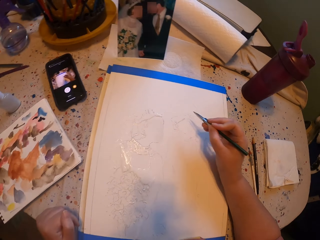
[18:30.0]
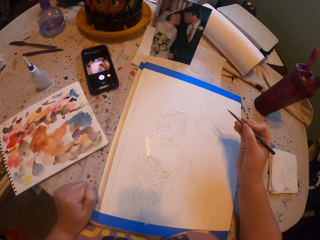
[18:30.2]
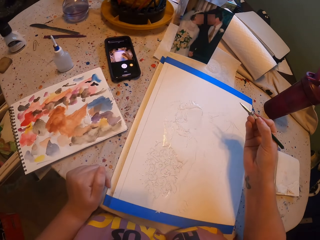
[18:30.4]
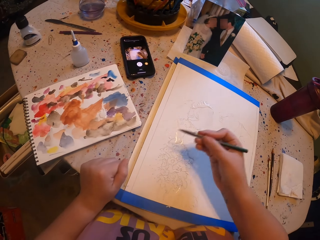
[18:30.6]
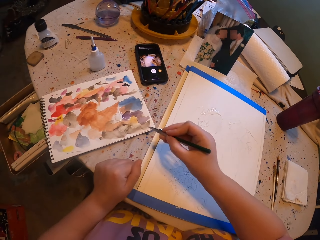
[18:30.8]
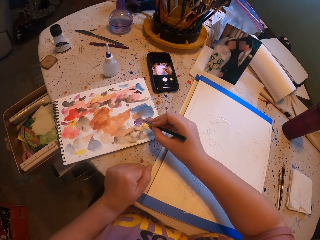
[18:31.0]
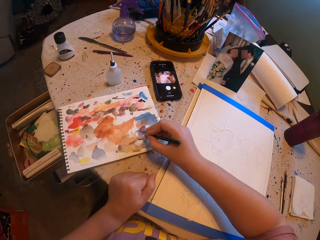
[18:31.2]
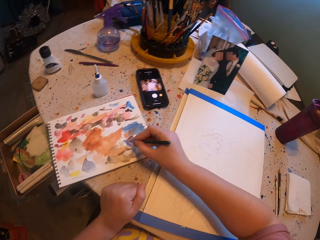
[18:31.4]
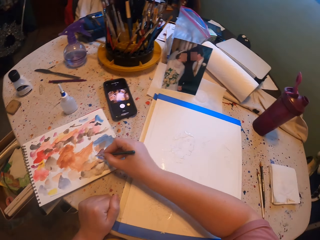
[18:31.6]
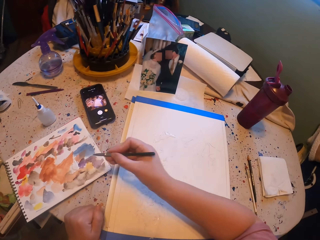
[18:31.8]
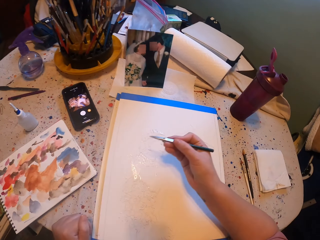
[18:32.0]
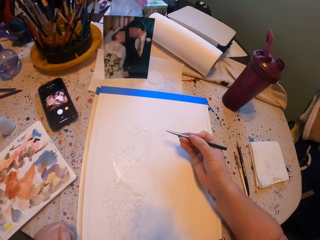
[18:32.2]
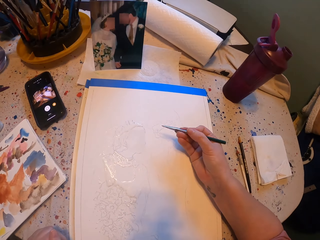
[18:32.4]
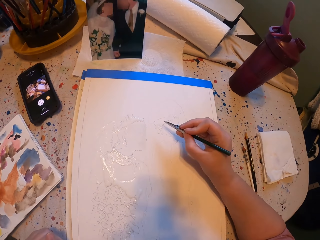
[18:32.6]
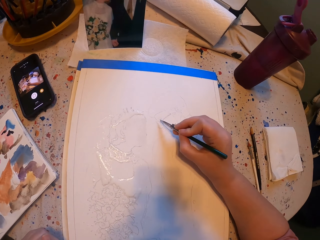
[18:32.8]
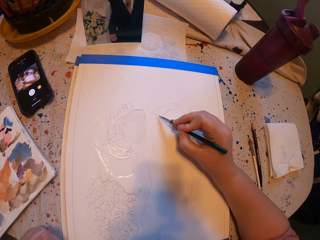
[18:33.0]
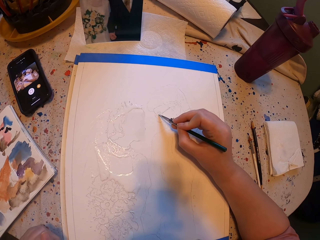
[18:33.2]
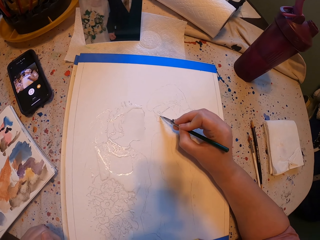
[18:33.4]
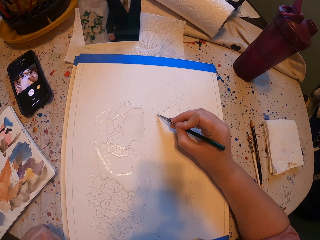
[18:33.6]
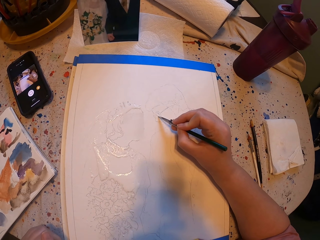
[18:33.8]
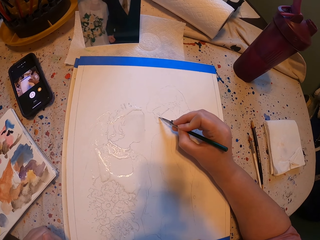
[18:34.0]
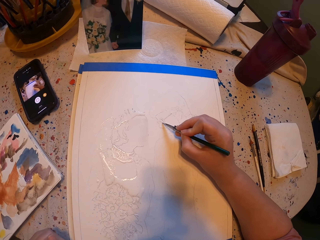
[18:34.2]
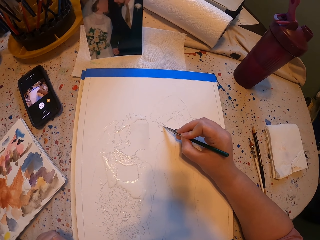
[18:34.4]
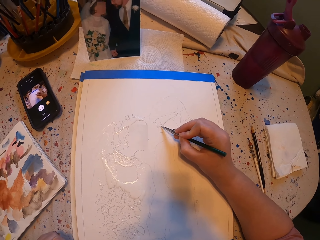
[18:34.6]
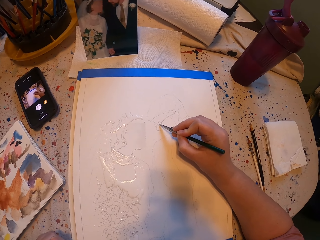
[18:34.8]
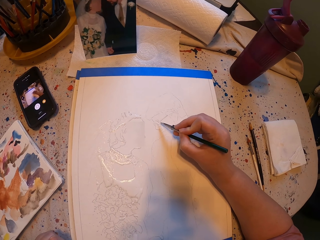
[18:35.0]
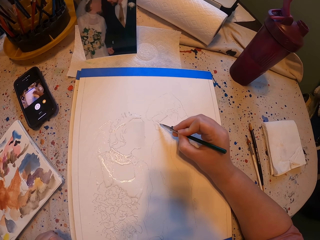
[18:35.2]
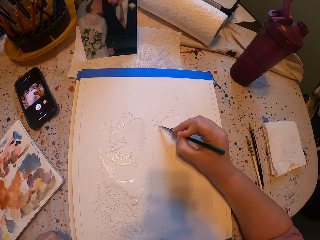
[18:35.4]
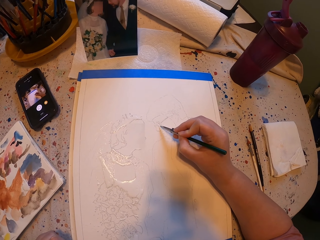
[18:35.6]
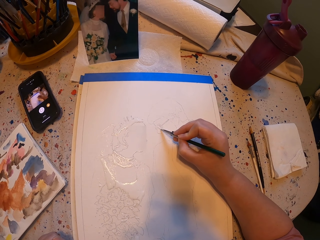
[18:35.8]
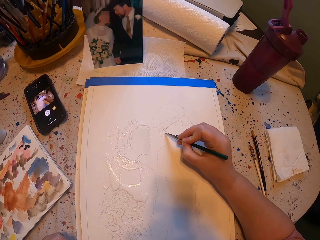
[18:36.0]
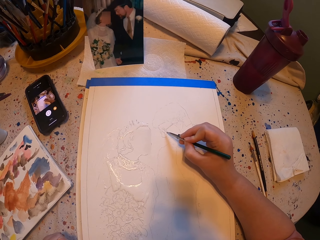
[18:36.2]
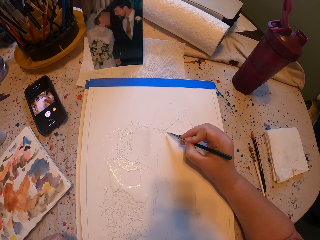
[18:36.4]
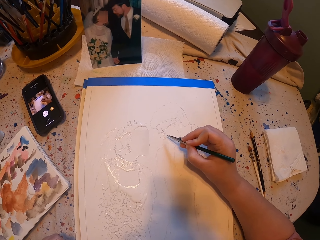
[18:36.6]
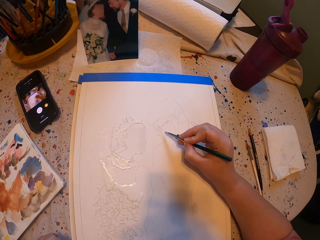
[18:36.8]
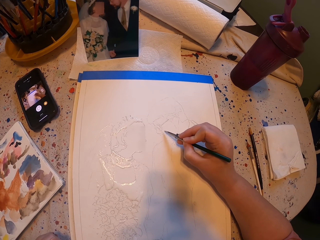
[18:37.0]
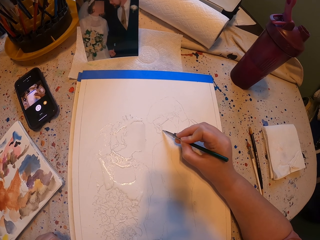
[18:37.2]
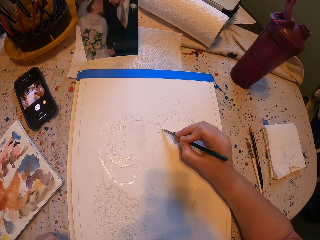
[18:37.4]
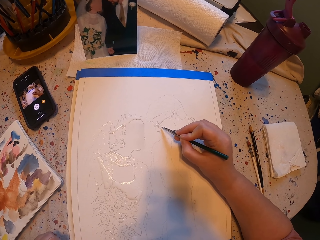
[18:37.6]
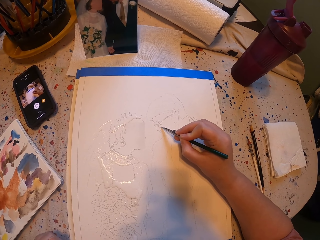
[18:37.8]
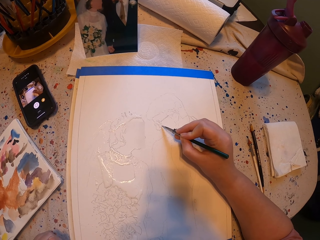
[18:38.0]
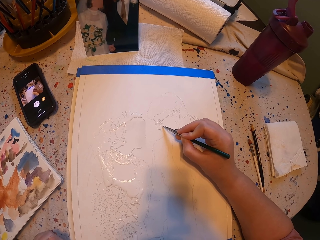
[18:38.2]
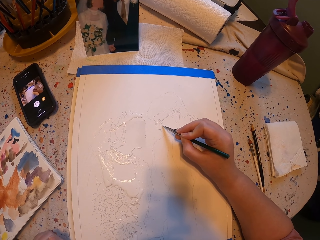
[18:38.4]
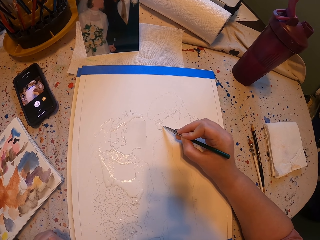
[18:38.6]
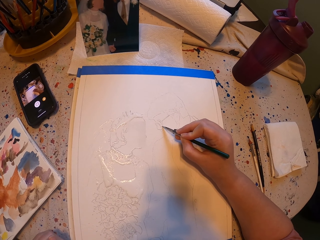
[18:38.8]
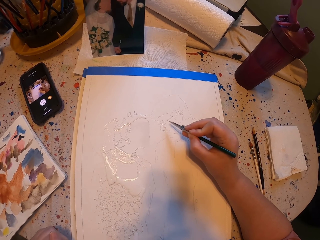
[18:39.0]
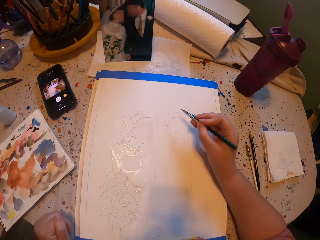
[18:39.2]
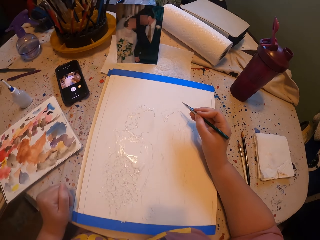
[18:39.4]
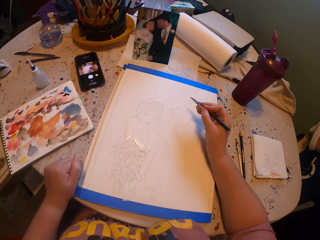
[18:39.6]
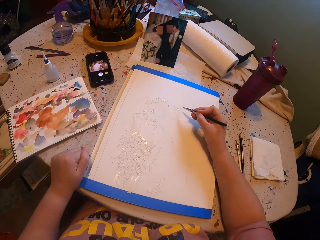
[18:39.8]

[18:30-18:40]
The camera wearer dips the paintpen into the paint. They rub the pen brush on the ink paper. They paint a picture with the pen brush on the paper.

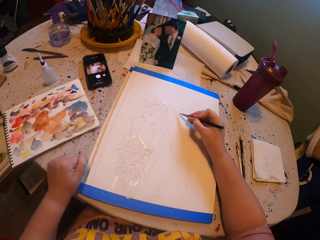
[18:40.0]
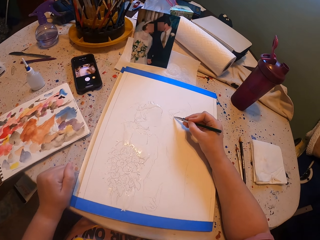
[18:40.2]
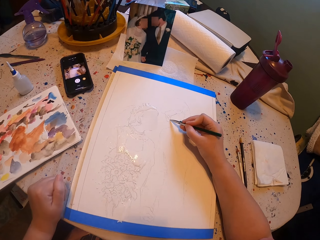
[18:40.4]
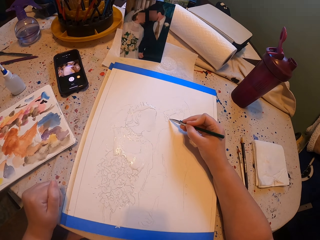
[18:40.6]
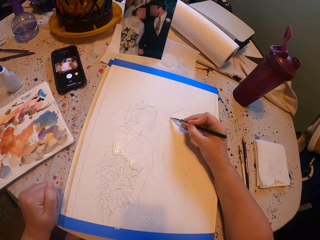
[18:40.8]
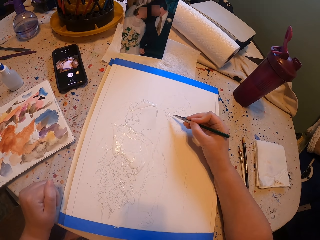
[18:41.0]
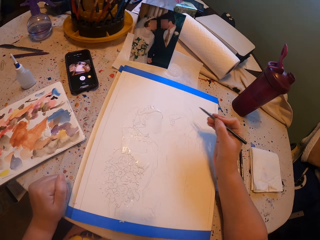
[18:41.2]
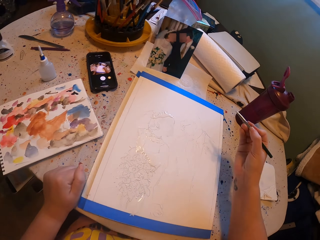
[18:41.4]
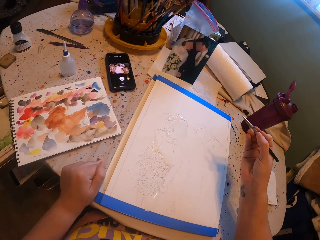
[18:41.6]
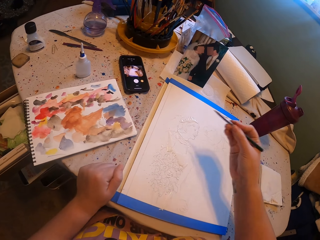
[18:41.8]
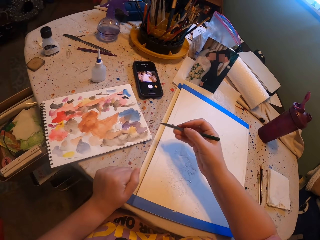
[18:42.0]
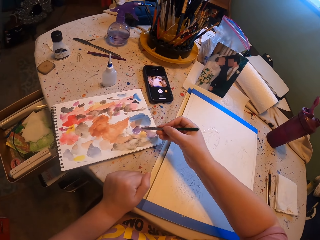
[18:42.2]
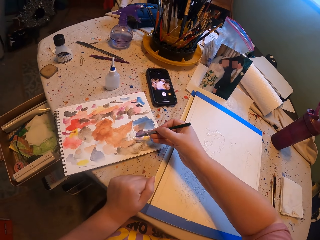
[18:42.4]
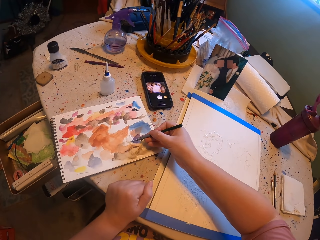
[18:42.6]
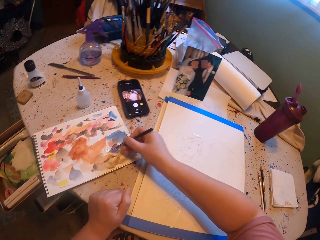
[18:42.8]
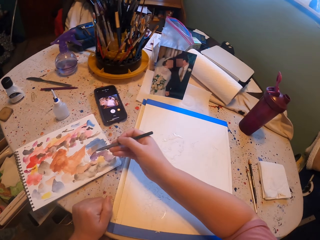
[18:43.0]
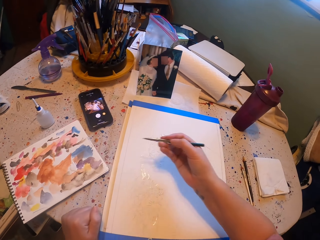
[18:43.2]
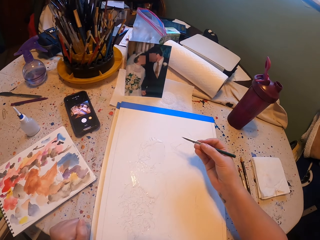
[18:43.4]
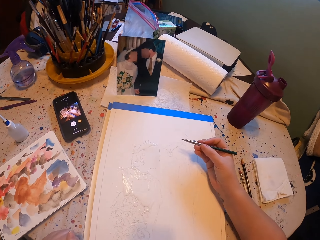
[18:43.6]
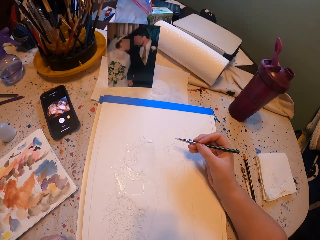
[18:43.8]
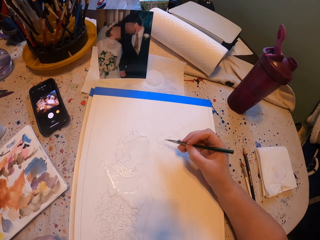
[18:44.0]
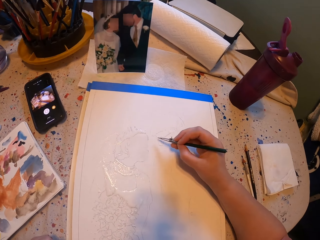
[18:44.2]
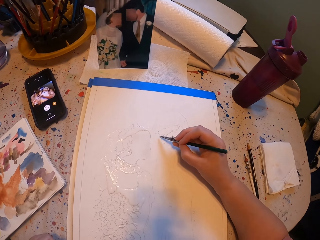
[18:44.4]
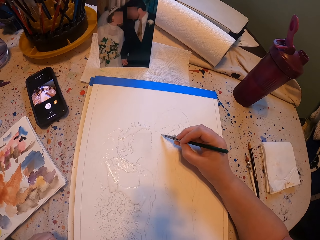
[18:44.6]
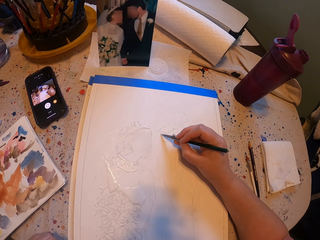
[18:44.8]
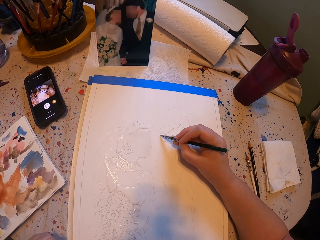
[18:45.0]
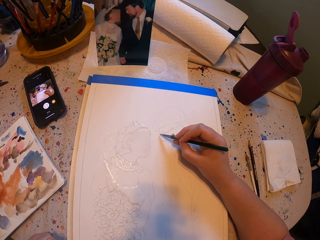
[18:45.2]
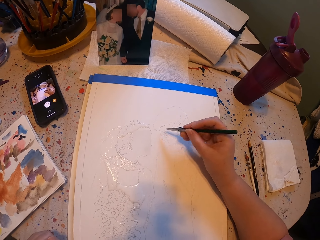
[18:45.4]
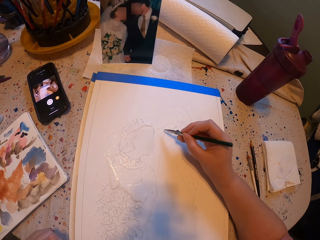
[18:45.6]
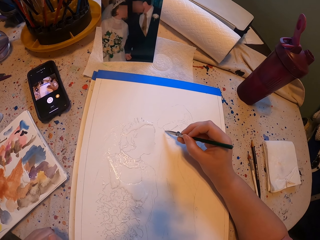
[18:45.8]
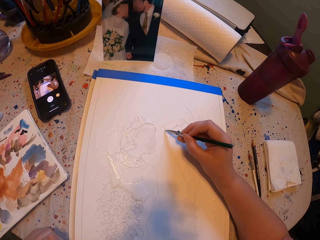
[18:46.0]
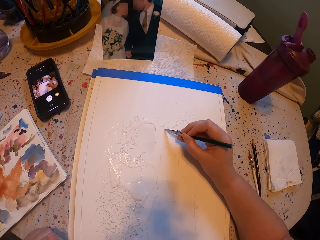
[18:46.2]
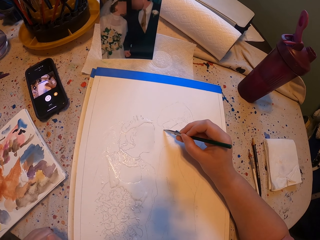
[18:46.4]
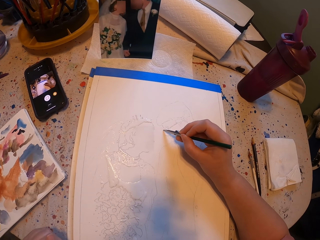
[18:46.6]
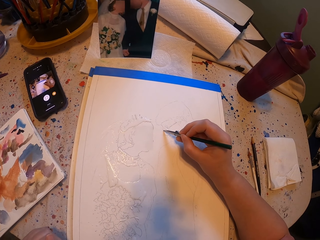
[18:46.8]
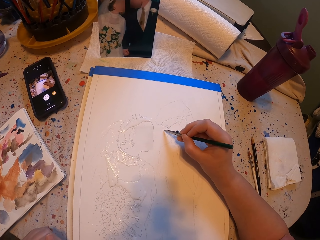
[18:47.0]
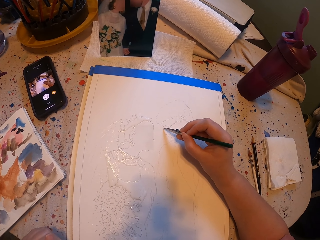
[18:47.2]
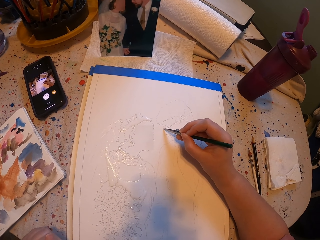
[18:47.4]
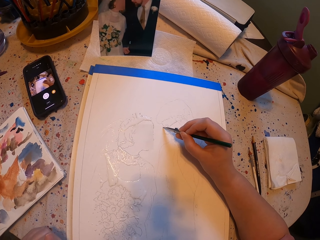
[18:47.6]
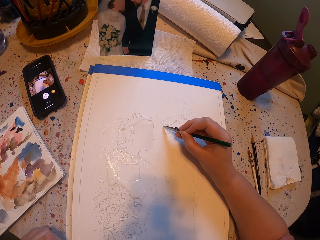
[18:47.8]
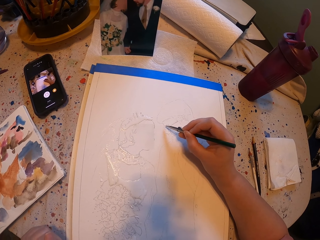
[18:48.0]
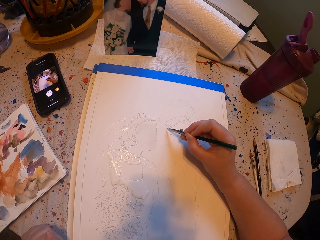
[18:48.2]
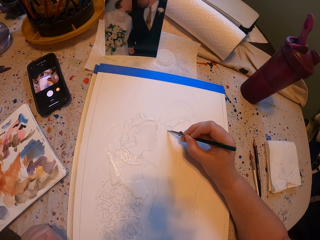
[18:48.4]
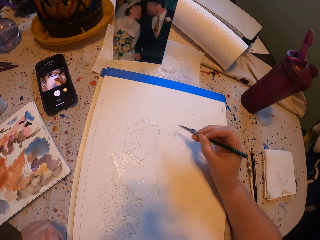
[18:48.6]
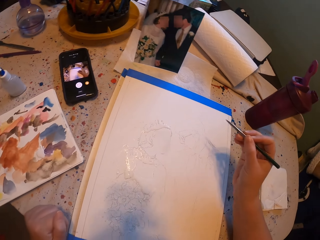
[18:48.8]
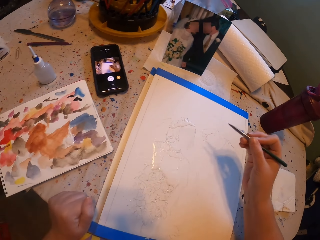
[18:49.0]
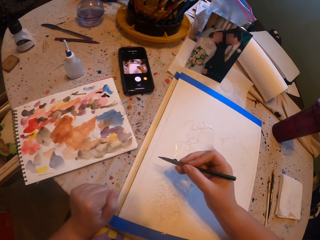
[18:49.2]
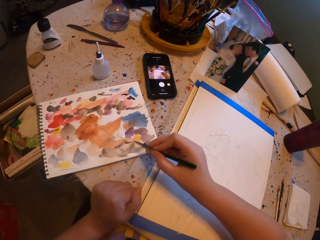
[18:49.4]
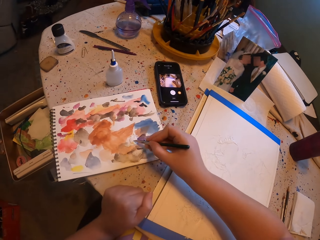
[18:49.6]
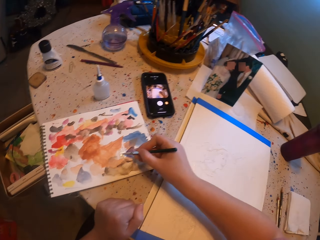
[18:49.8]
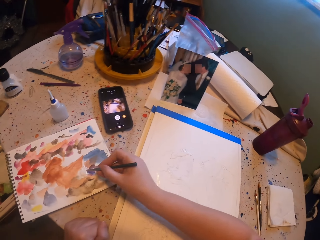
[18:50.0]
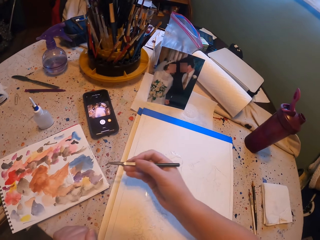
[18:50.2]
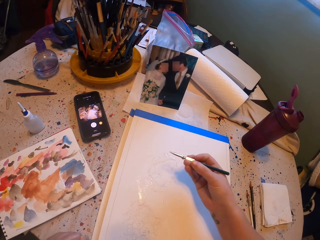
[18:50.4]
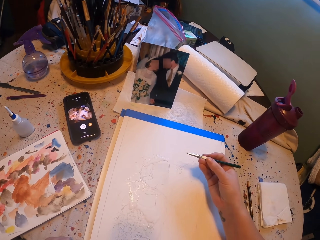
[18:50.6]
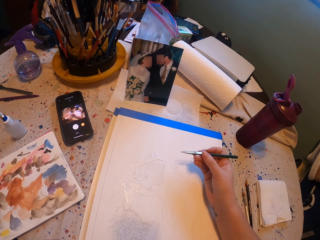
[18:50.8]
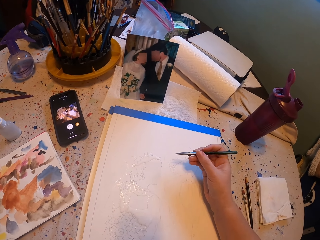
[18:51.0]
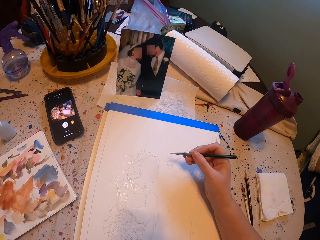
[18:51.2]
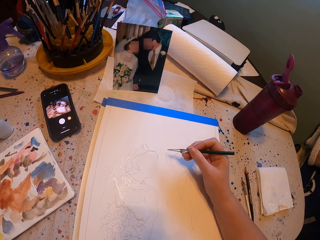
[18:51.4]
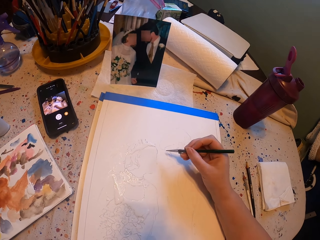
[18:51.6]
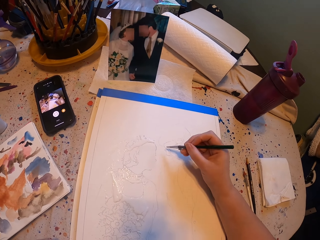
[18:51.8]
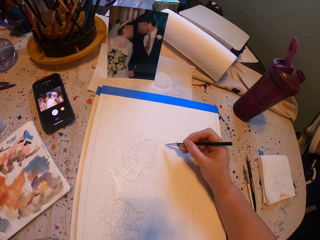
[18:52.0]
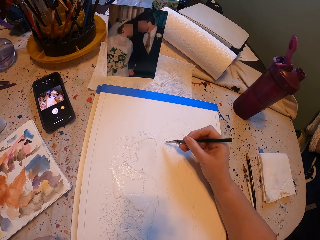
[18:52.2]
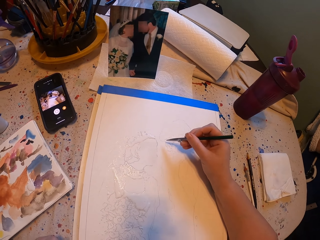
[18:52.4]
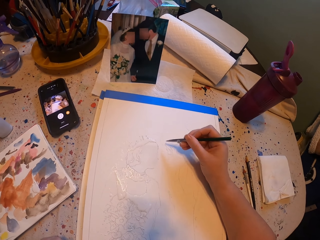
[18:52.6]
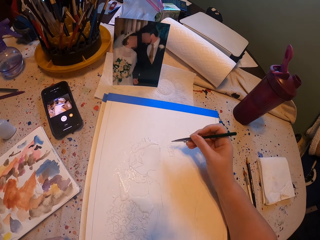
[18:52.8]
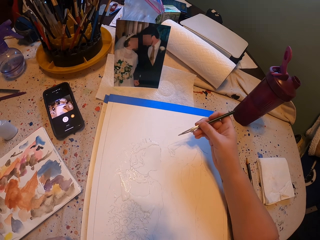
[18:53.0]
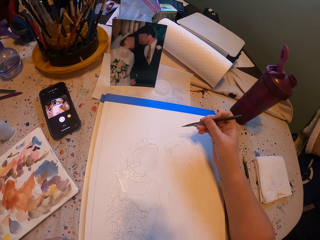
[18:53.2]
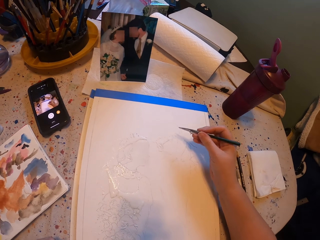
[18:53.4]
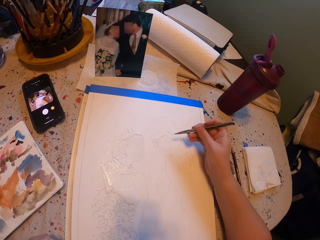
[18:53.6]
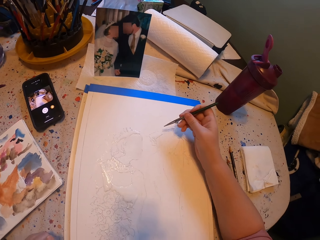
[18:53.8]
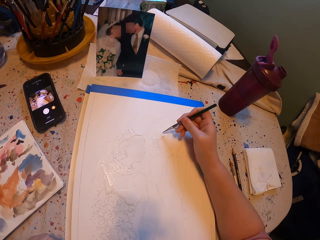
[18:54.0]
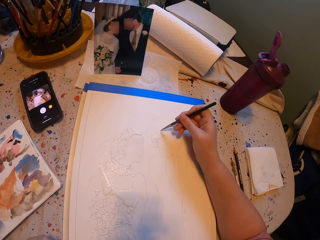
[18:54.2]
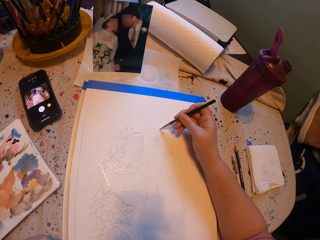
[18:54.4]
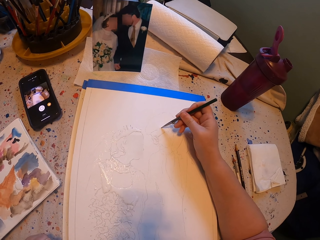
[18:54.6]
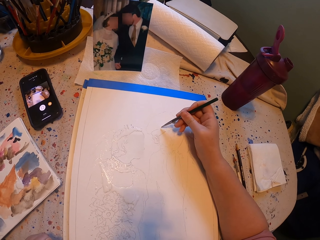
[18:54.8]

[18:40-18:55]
The camera wearer rubs the pen brush on the ink paper. They dip the paintpen into the paint. They paint a picture with the pen brush on the paper. They dip the paintpen into the paint. They rub the pen brush on the ink paper. They paint a picture with the pen brush on the paper.
